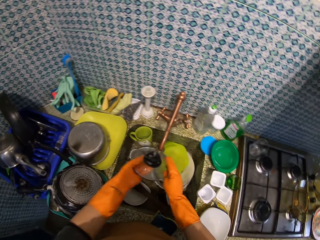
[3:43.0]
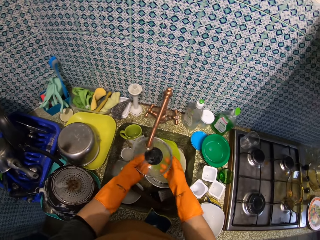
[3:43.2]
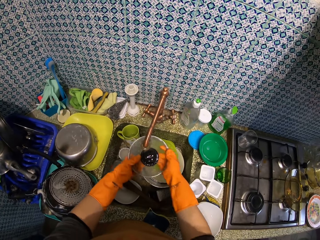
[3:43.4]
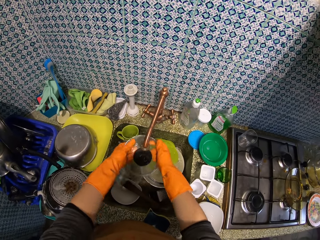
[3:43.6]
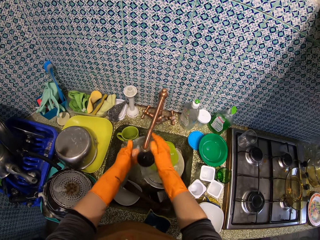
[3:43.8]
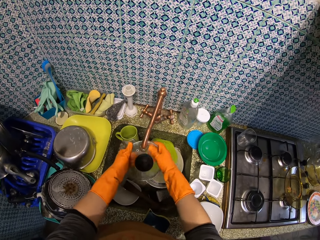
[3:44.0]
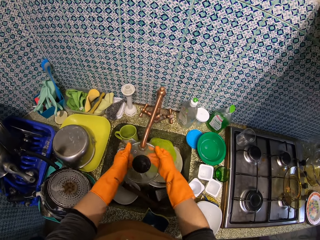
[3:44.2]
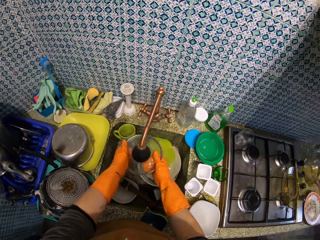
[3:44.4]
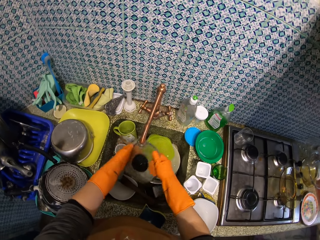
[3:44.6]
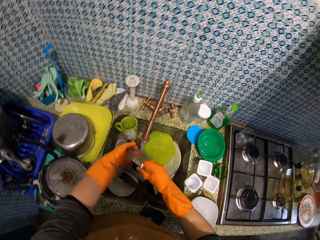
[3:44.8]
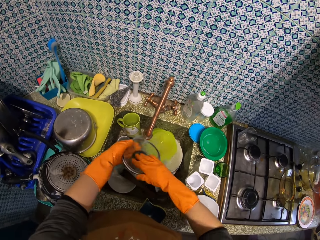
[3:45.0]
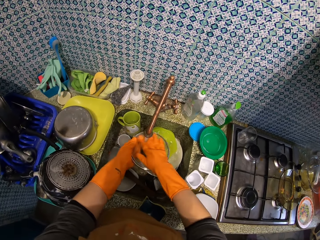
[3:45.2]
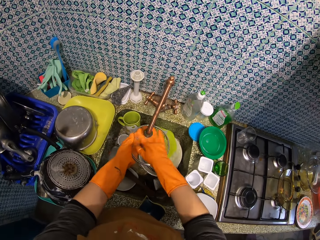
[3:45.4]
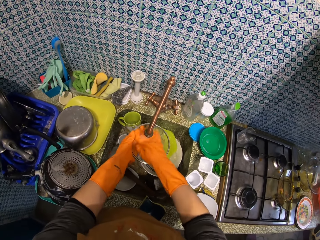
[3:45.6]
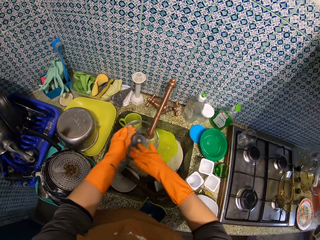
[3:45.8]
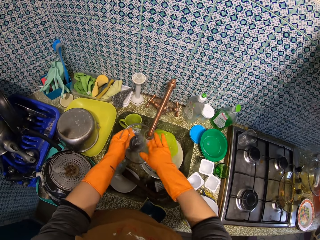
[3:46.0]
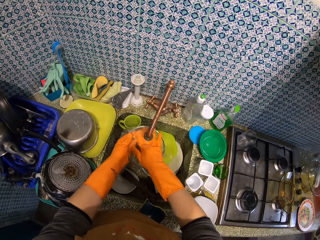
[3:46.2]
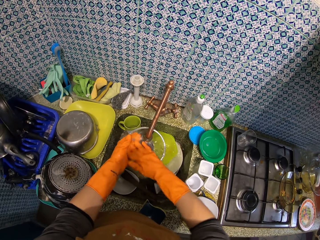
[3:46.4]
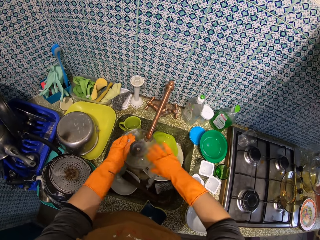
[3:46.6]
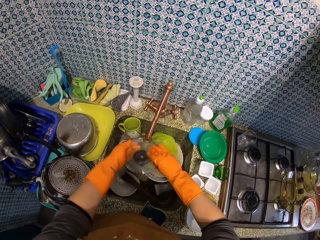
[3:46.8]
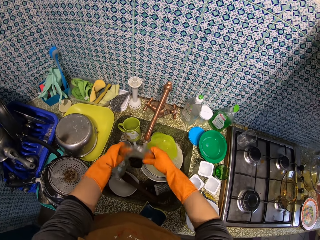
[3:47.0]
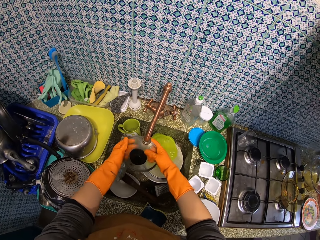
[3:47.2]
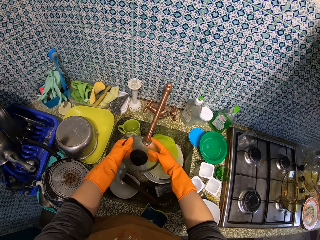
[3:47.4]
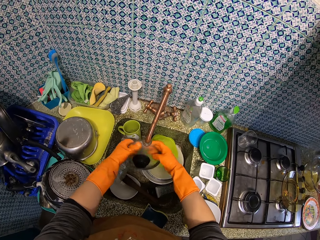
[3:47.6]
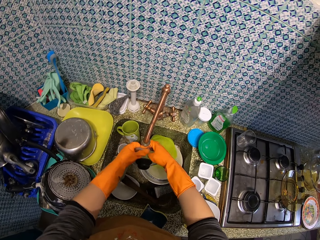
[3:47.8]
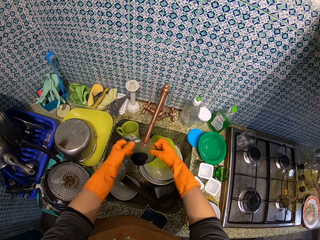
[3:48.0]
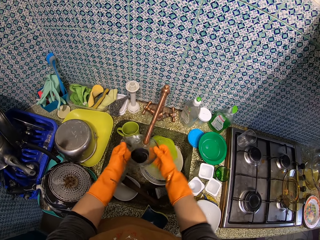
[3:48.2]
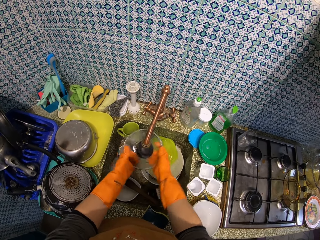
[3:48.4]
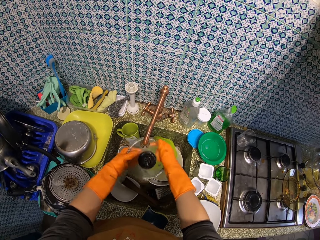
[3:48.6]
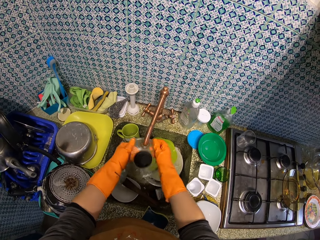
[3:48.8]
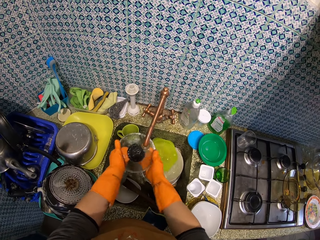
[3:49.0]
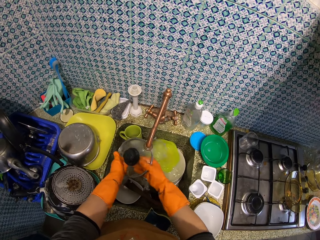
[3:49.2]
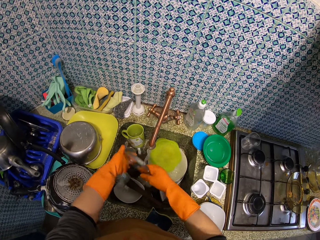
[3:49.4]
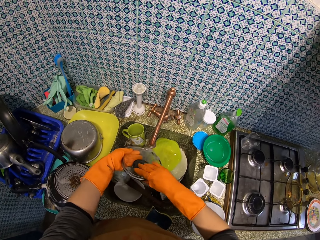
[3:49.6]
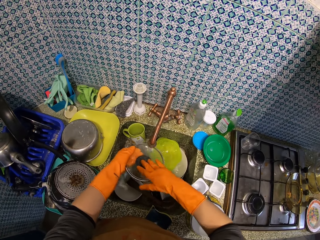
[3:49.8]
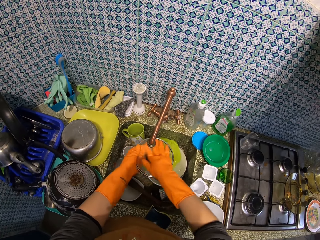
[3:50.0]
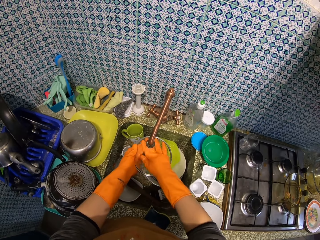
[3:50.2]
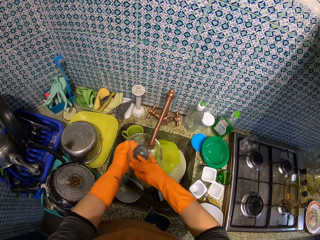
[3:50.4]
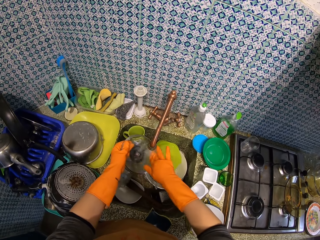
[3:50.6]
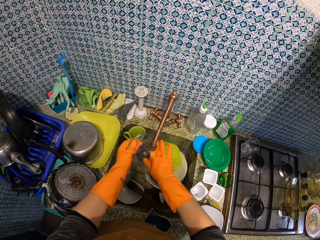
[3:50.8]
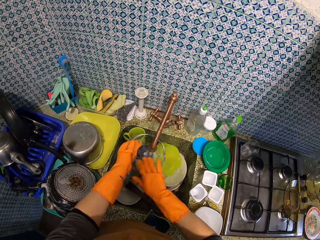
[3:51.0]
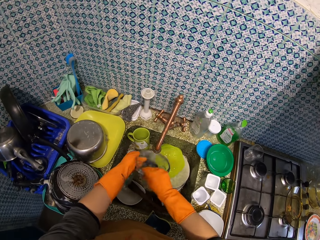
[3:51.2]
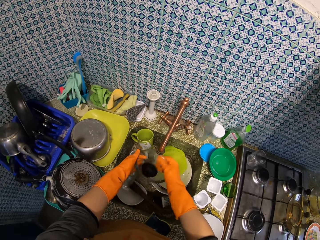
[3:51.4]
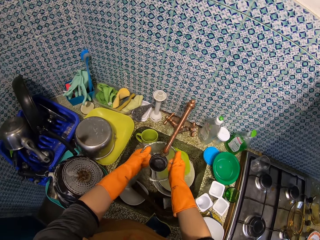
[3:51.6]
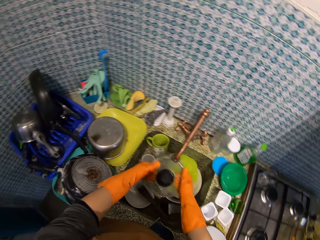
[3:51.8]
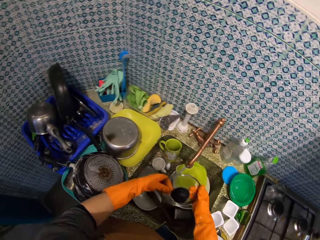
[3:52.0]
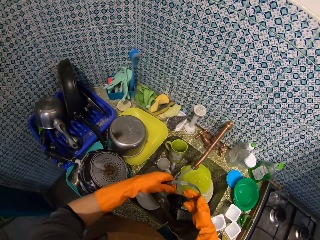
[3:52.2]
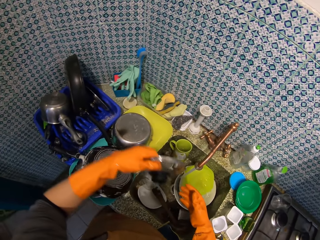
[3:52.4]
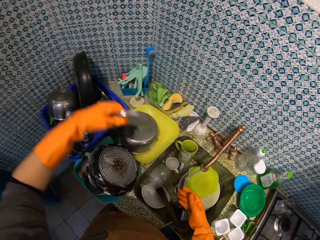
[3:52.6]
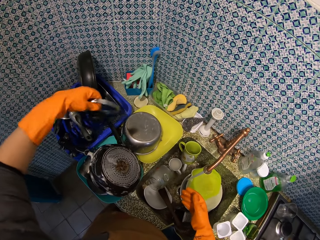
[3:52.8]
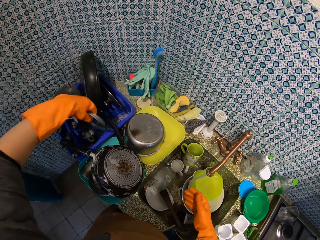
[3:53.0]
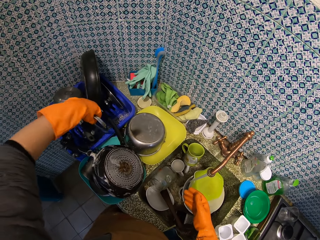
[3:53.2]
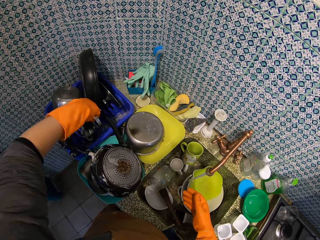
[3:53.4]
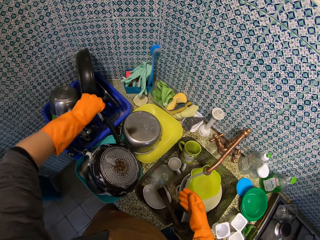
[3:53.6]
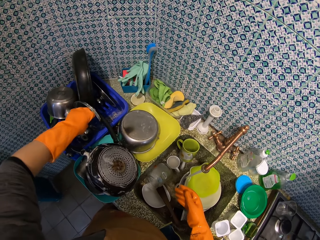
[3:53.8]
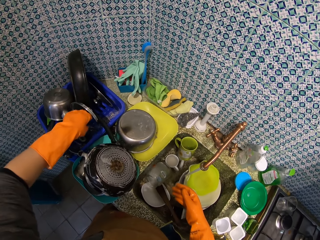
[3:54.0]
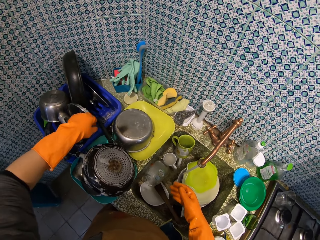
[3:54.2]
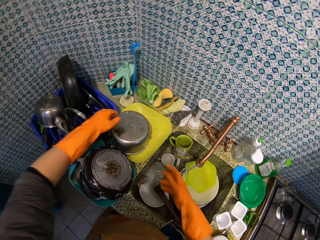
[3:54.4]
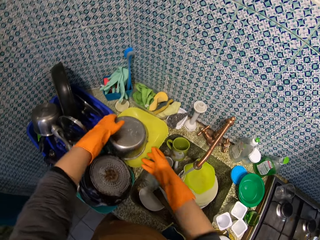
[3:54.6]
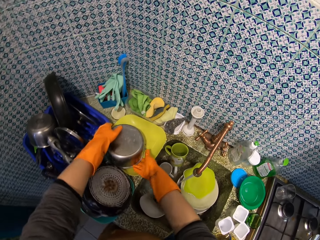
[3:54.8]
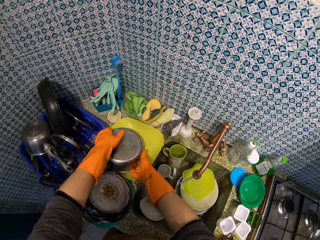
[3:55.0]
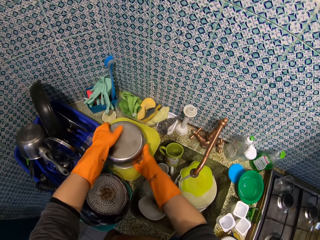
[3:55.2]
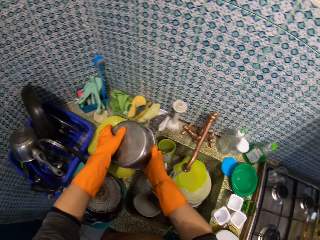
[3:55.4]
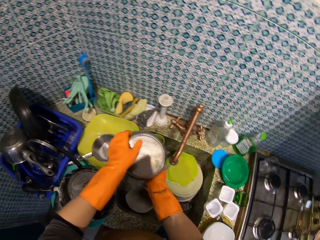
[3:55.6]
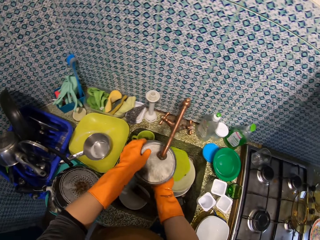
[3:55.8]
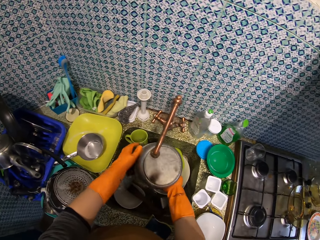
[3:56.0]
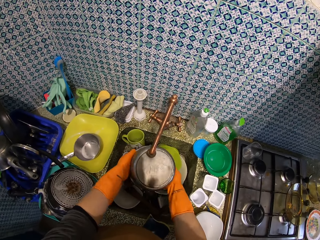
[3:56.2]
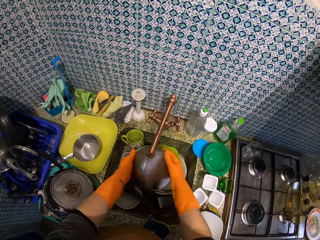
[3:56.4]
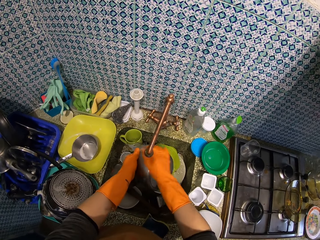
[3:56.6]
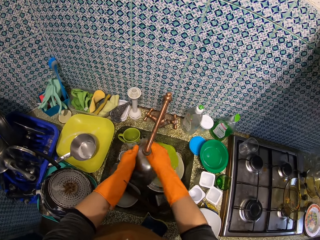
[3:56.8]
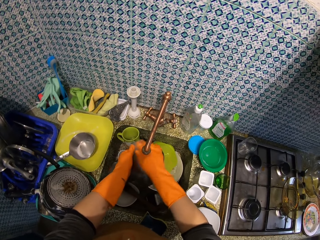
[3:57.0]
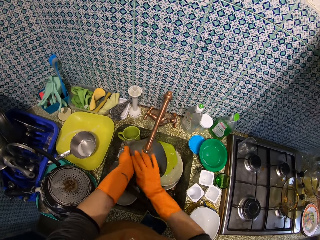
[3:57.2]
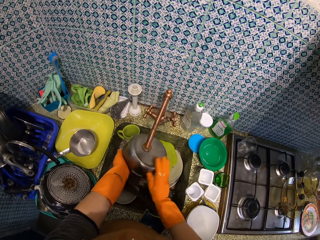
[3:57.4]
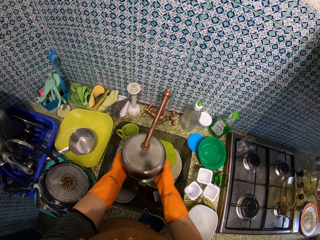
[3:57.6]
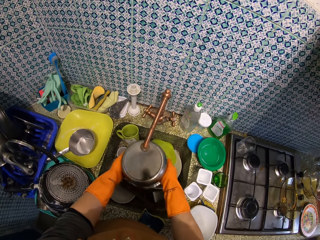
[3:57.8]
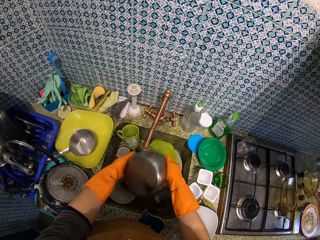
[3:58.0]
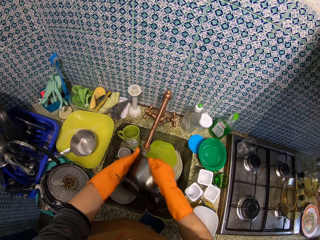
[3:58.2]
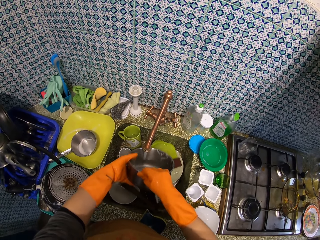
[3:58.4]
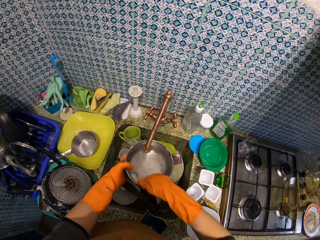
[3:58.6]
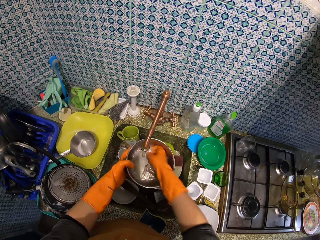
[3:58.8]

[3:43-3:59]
The camera wearer rinses the saucepan lid. They put the saucepan lid on the utensils stand. They pick the stainless steel pot from the platter and rinse the stainless steel pot.

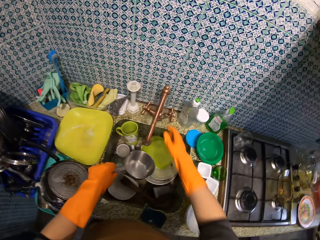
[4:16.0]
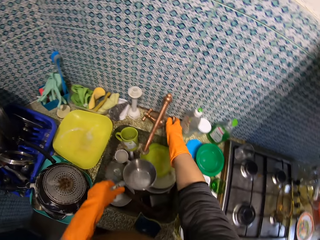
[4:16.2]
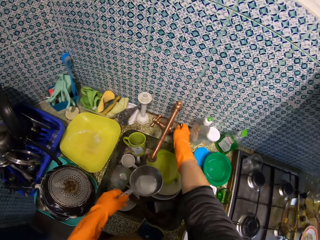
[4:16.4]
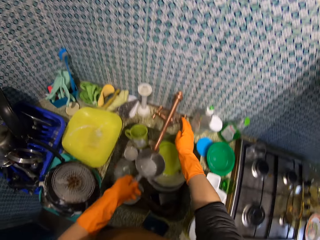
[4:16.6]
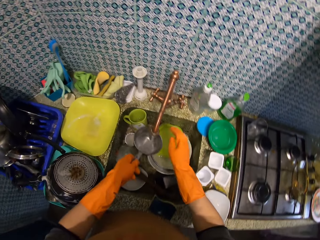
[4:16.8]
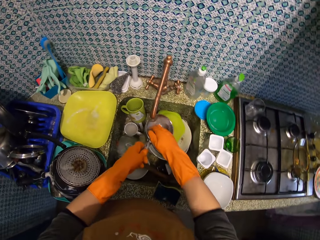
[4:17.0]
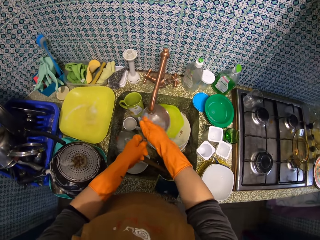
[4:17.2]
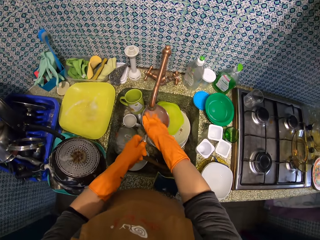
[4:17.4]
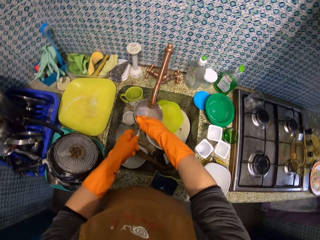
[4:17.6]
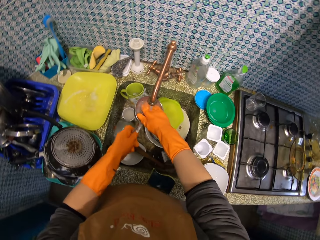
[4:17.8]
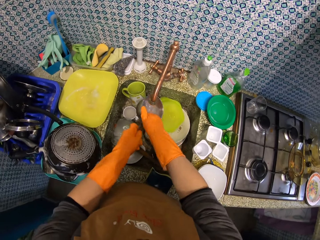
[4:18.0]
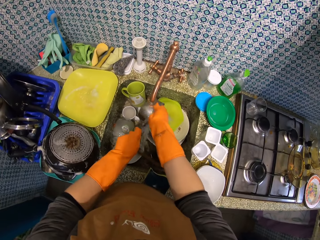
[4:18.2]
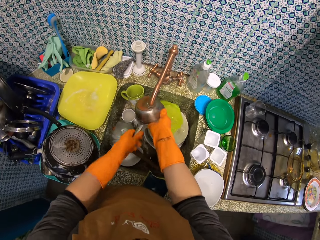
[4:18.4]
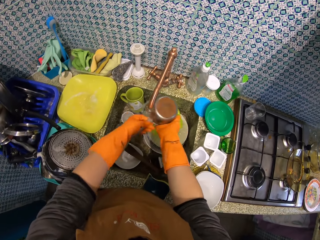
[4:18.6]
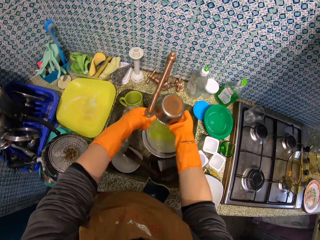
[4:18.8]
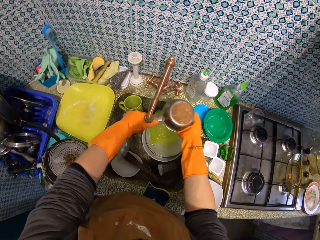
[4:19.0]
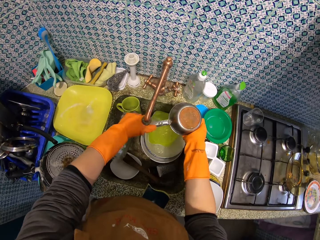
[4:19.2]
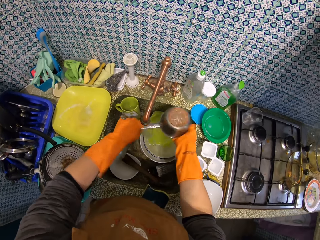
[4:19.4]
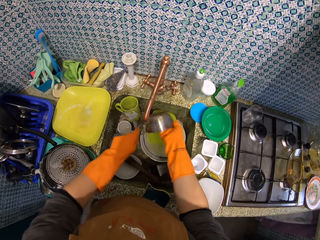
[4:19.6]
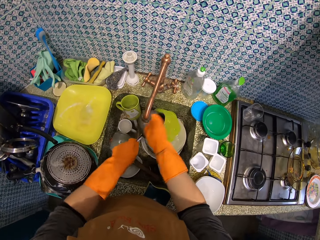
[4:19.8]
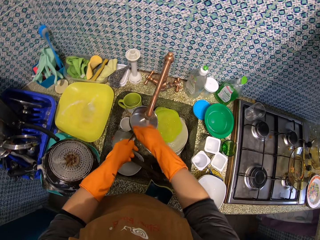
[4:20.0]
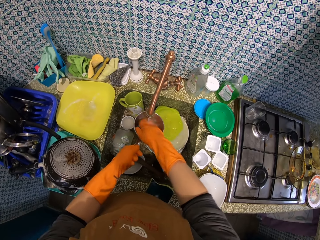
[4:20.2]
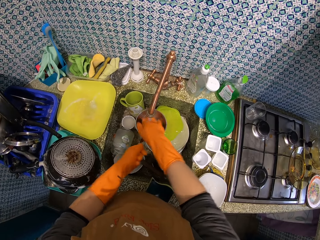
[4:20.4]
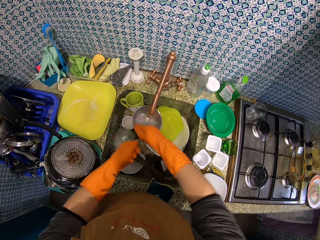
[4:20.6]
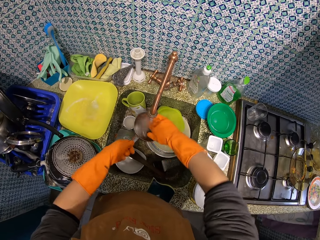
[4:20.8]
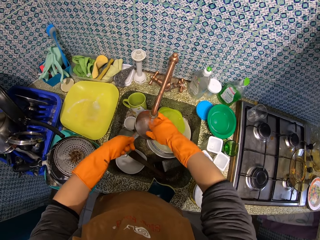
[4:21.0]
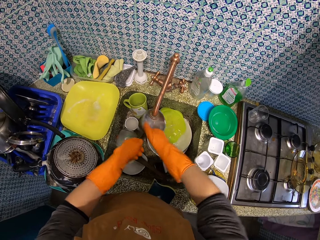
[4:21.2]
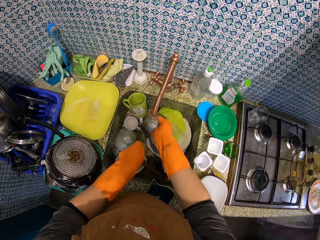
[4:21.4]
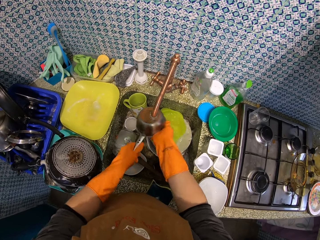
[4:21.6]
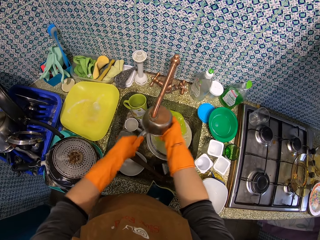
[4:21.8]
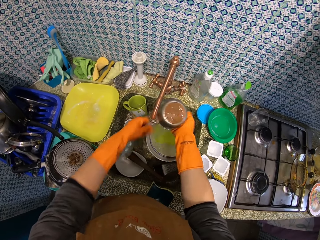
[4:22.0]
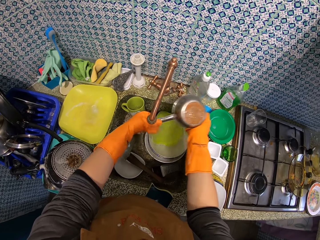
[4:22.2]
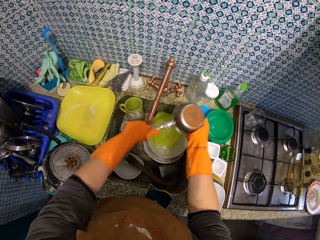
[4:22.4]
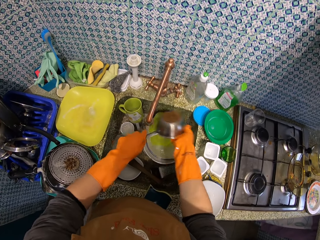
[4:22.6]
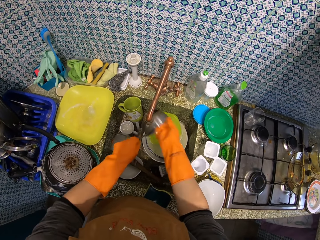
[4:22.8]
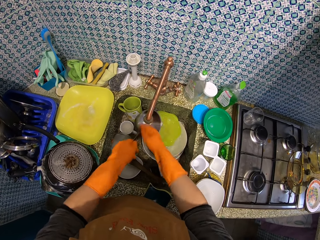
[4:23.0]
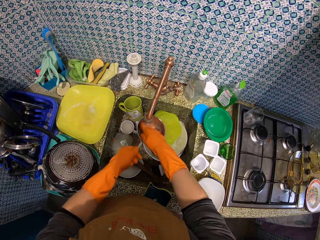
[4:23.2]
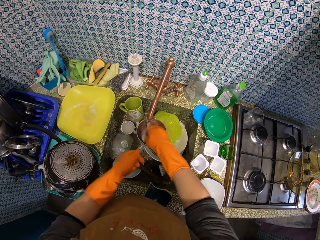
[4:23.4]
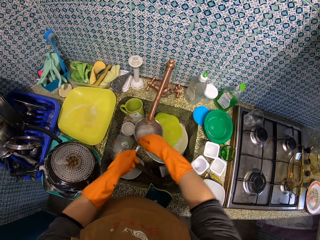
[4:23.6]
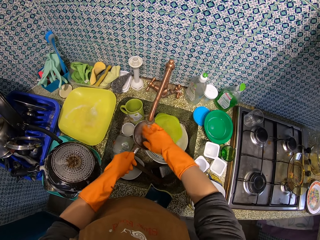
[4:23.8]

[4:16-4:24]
The camera wearer turns on the tap. They rinse the saucepan.
